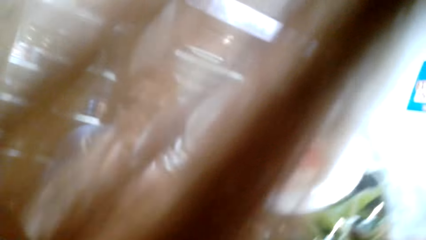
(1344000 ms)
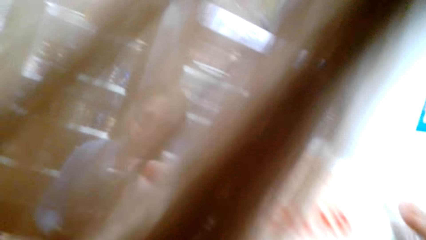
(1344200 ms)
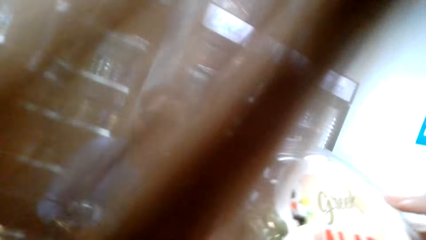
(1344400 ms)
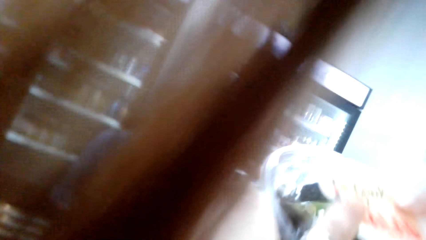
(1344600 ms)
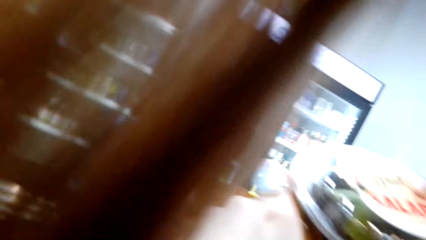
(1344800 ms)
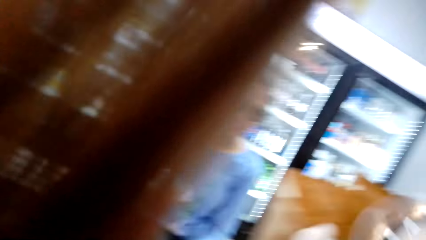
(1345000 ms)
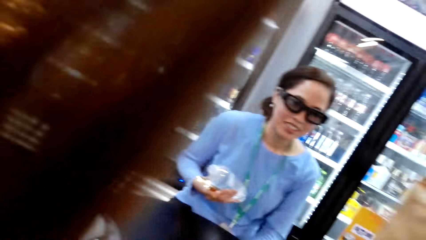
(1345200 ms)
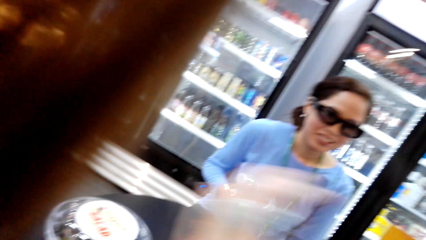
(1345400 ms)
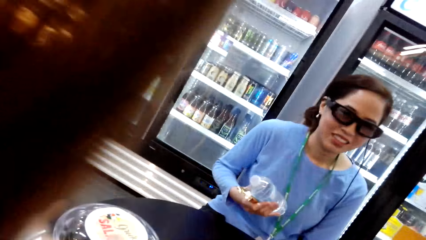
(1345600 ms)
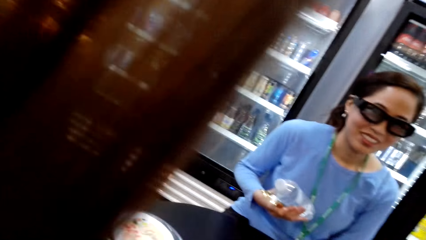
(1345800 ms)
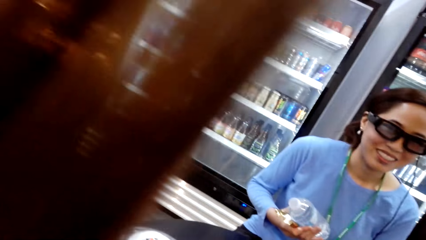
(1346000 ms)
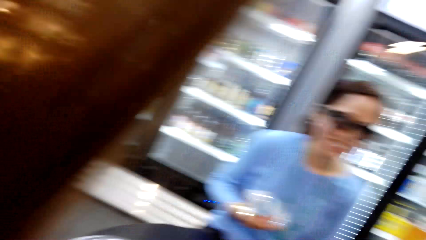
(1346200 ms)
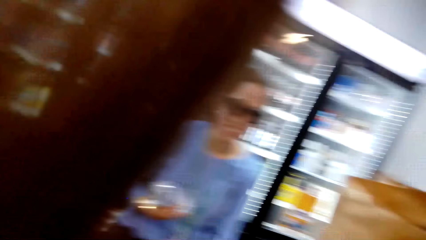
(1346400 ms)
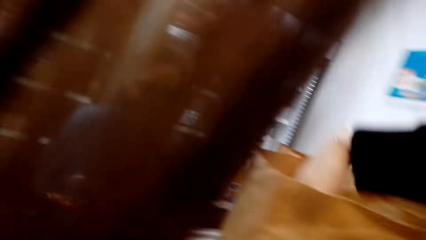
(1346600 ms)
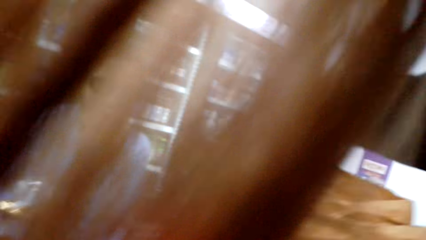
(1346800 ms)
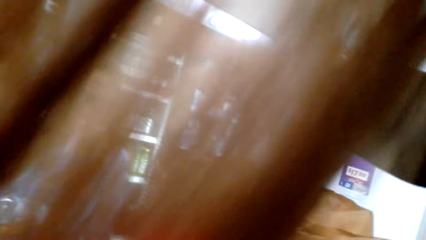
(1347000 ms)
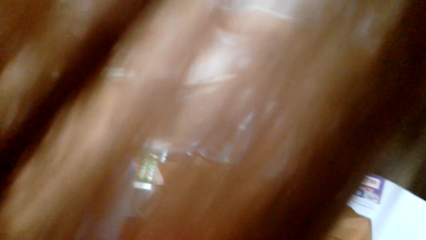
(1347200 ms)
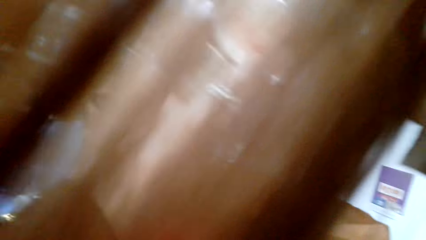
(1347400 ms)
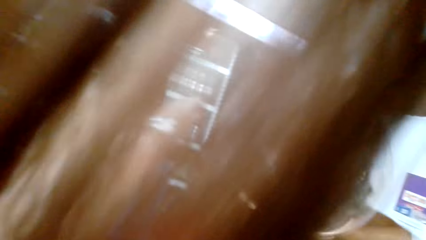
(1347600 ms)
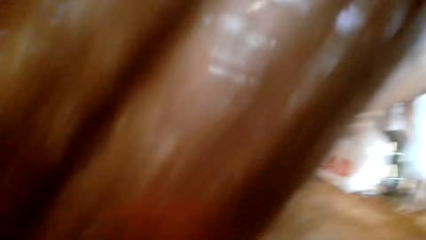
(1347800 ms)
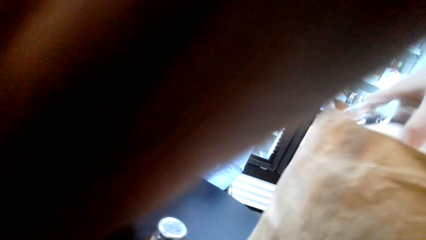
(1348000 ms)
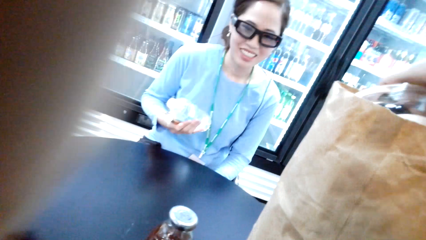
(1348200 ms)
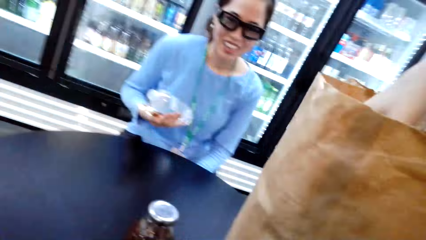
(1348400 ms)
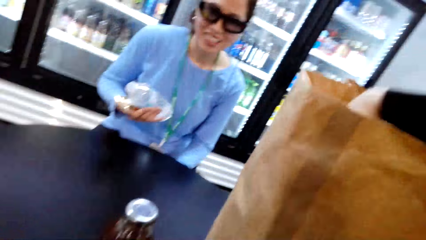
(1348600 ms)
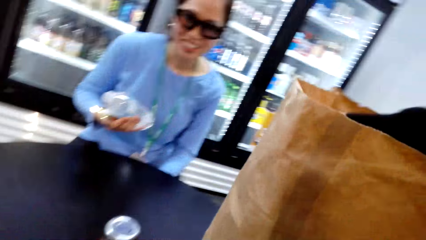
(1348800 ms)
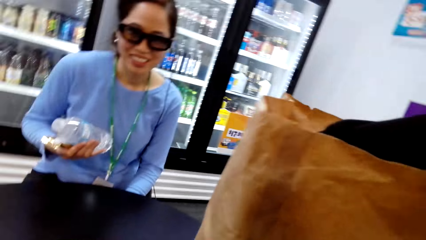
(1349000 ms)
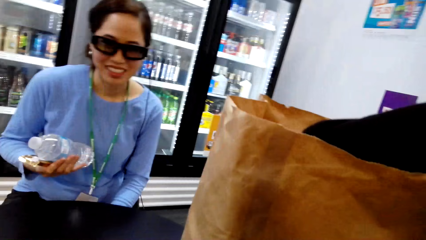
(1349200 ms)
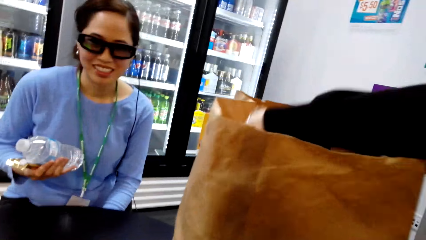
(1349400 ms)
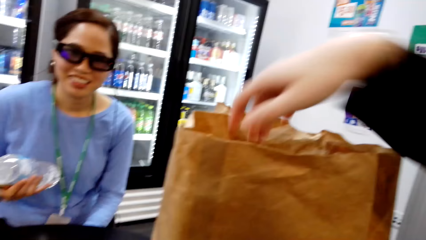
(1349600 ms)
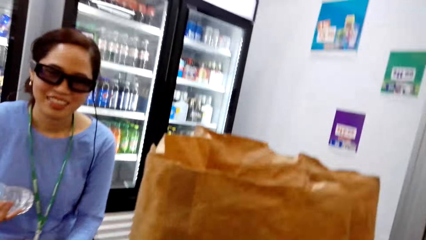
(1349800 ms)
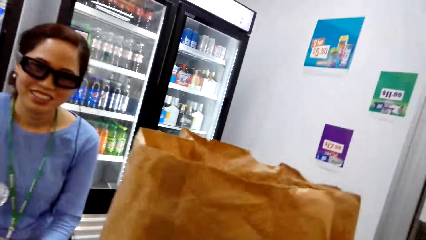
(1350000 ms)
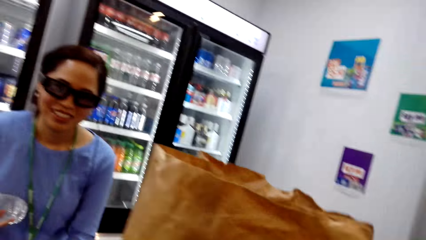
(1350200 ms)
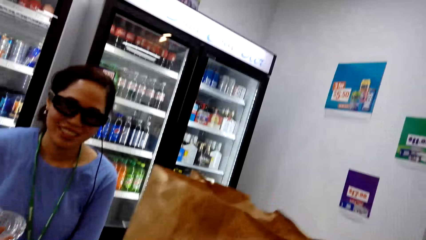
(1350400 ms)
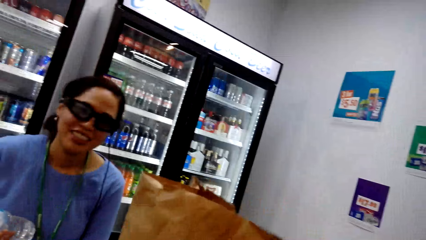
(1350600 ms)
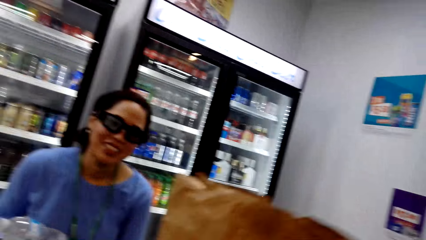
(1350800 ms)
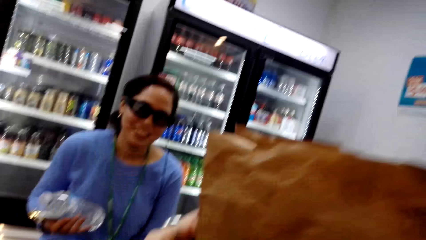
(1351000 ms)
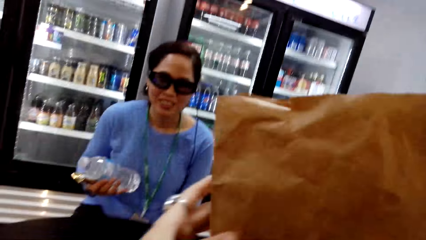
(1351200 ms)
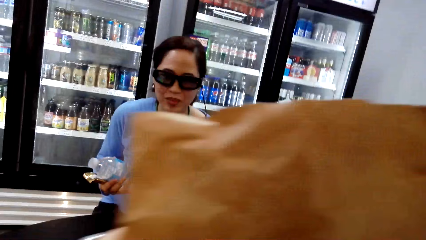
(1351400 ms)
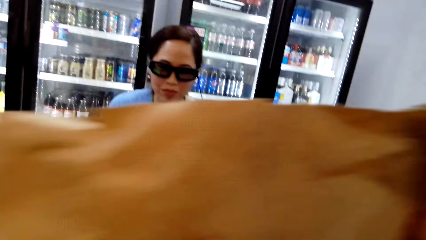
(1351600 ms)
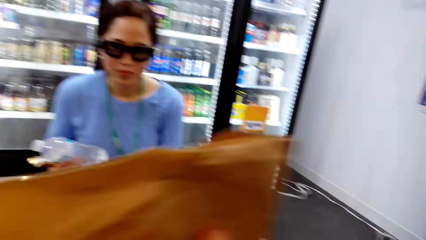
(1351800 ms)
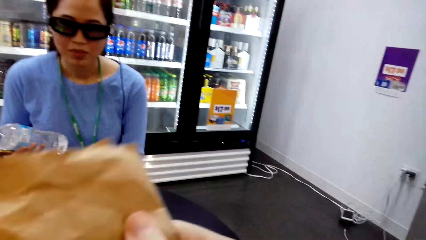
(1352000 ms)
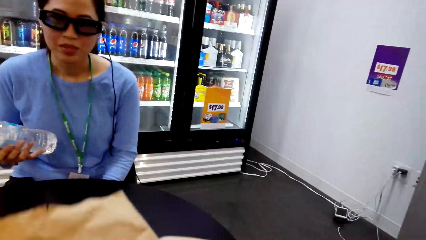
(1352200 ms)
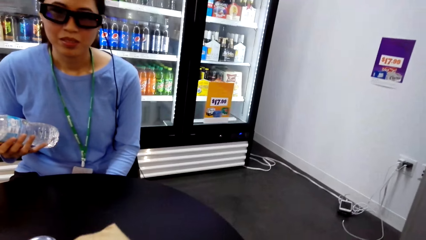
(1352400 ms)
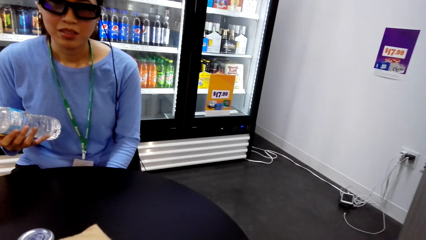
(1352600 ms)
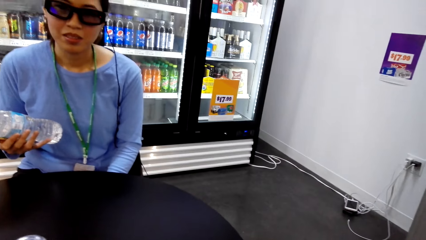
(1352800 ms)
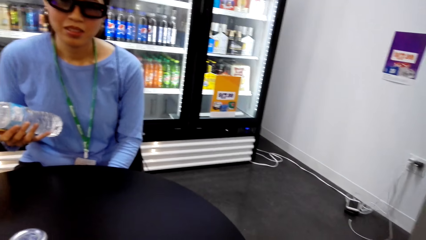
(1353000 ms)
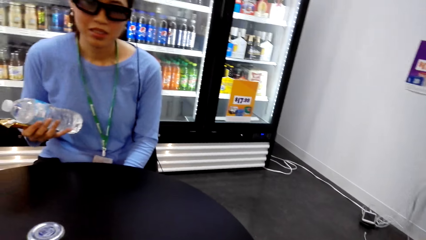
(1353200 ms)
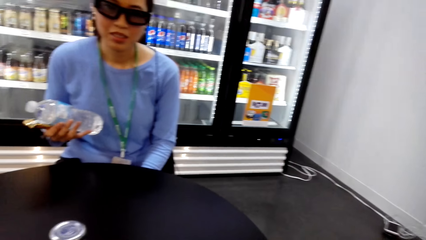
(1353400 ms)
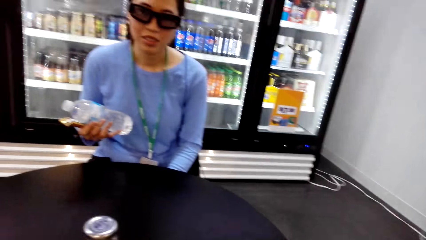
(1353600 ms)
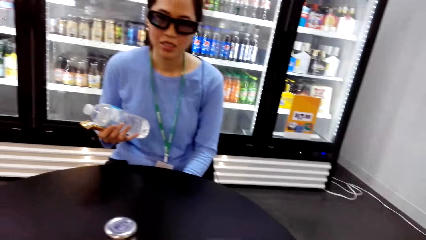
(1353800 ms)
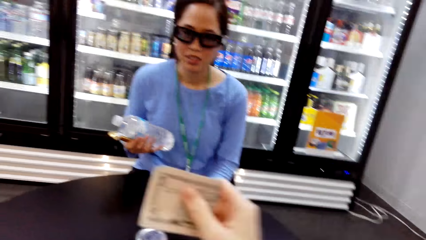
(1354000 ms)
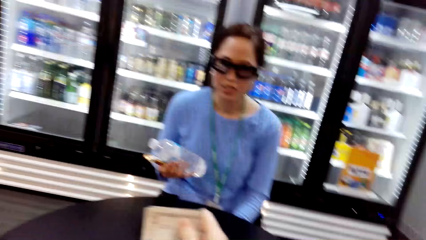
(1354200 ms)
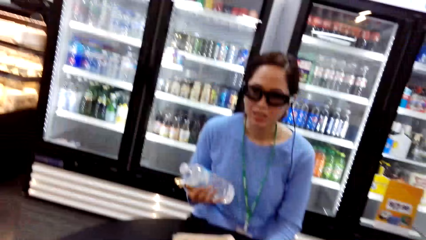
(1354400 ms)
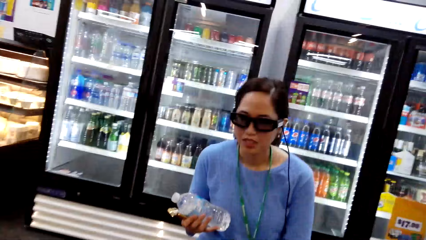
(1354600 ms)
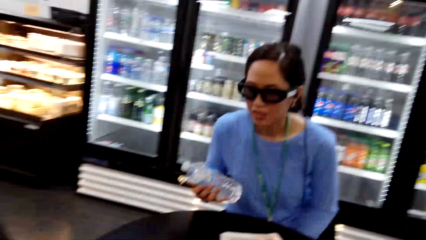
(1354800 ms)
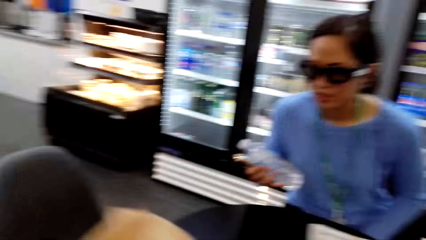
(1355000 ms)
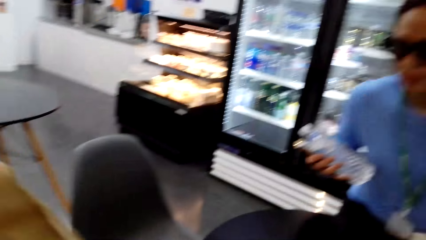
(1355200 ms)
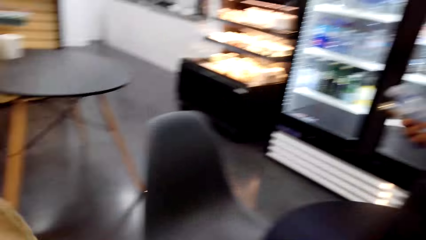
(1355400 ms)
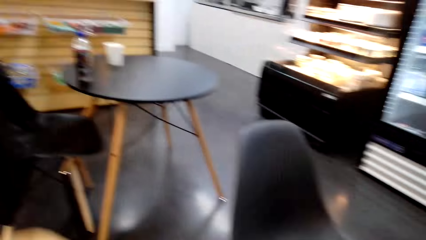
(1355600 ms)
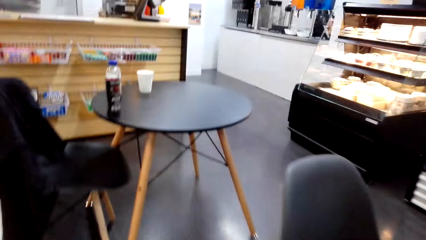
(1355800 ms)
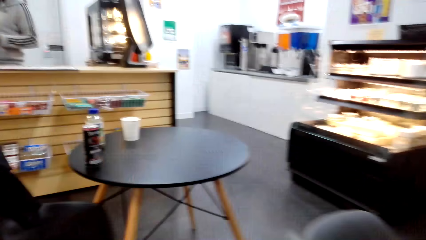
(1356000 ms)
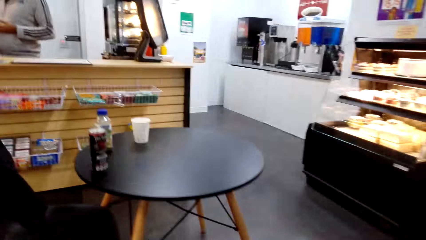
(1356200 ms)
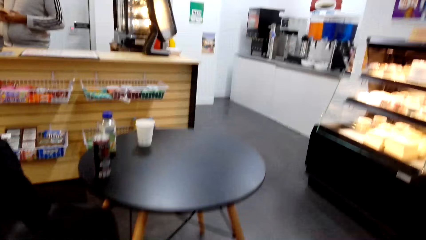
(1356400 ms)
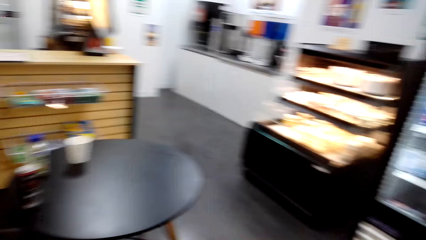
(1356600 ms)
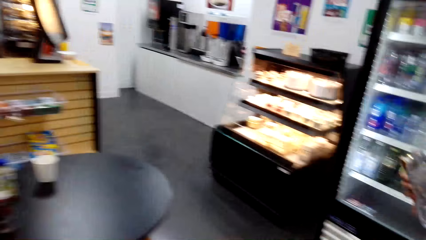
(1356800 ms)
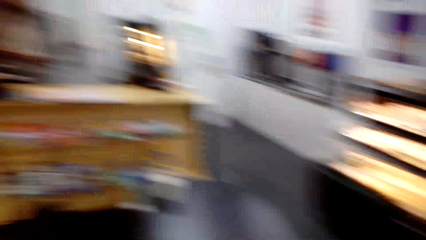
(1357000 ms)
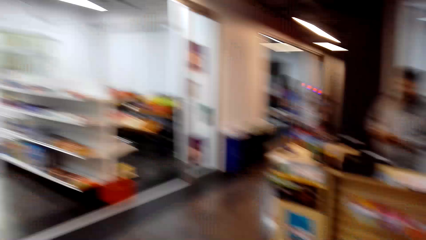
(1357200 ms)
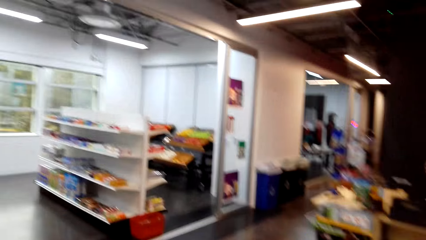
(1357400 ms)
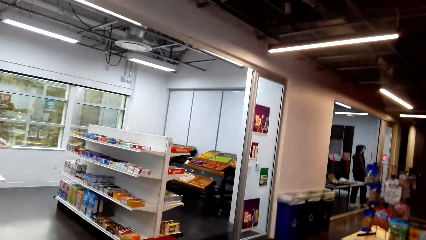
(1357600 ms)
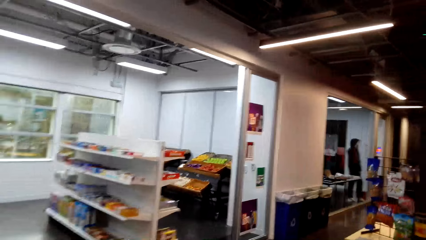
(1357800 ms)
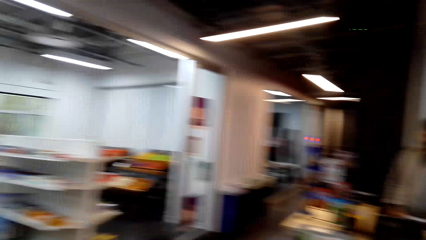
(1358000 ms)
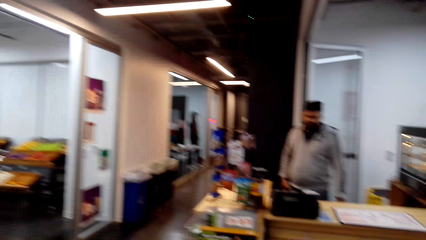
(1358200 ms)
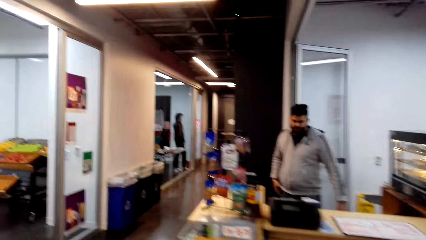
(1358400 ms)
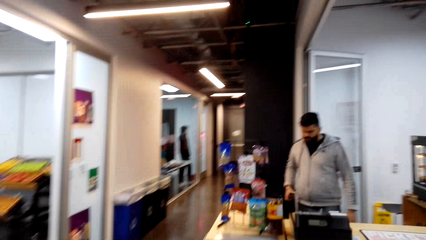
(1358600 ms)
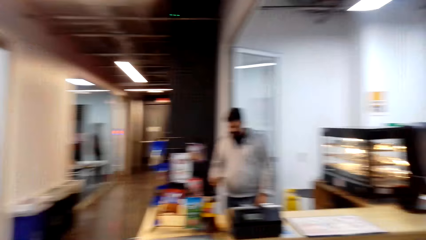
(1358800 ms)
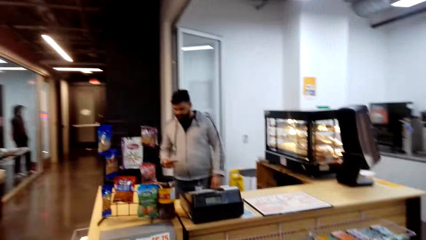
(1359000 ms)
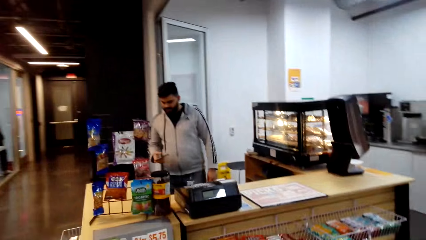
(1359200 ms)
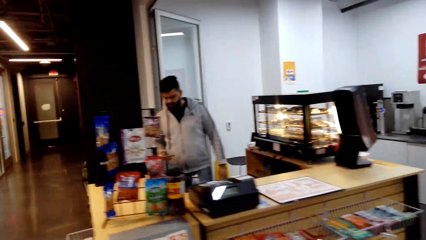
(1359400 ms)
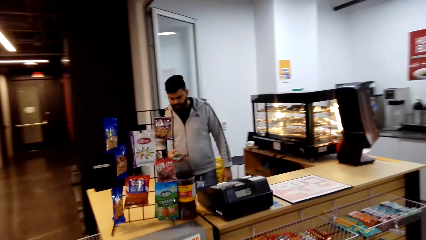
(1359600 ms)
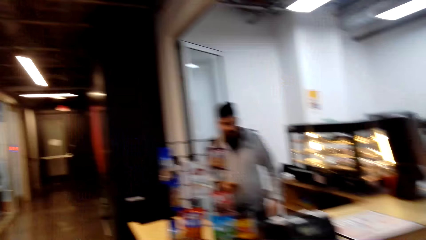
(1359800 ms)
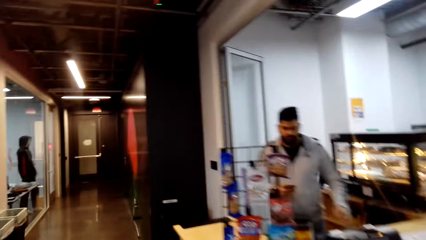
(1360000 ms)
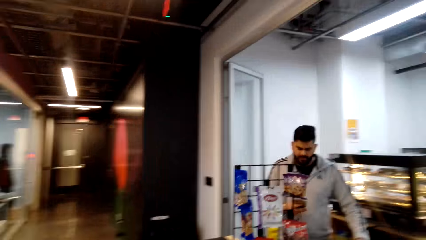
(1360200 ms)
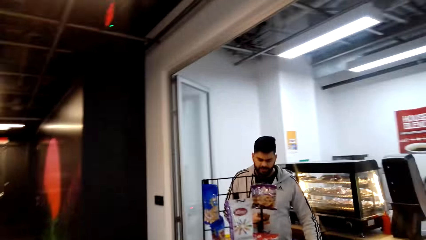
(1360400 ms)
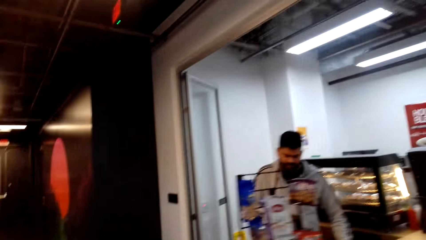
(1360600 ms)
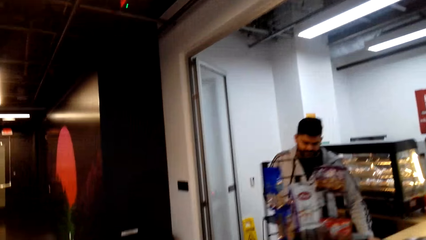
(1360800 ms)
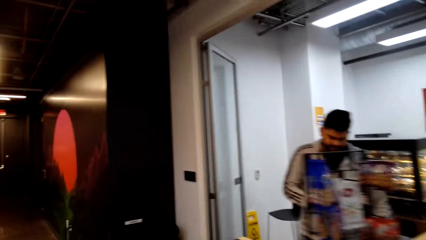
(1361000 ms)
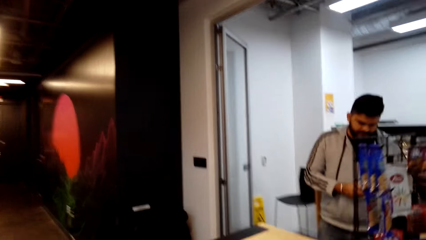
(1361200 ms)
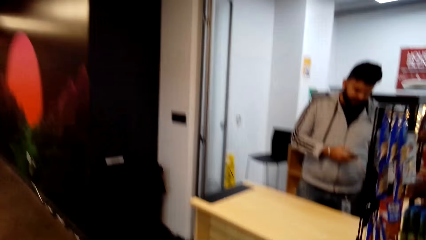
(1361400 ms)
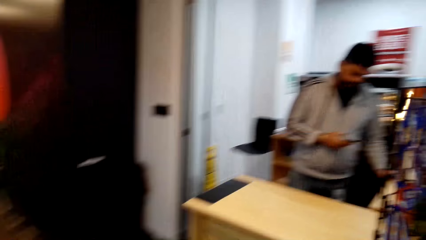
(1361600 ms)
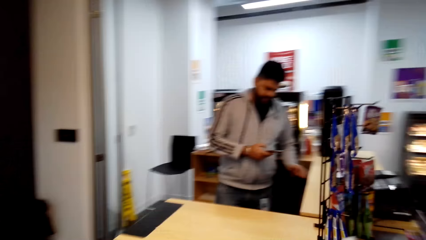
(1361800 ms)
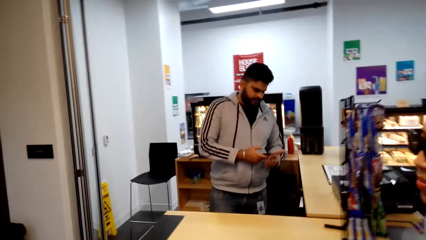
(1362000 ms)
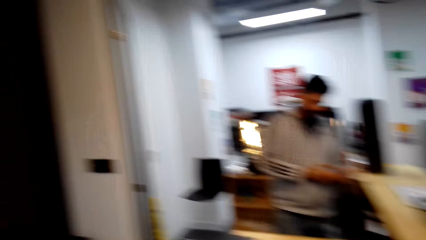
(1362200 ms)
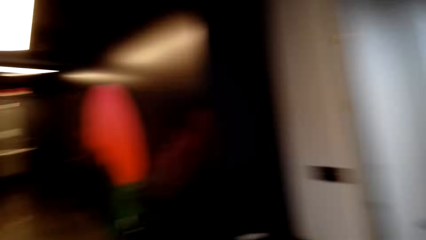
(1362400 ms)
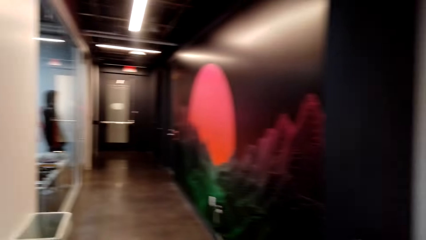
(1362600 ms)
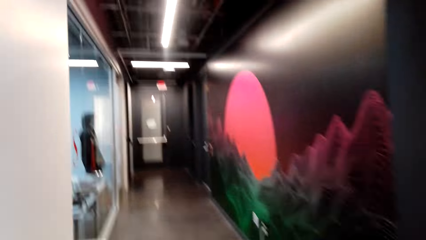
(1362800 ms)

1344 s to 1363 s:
The camera wearer keeps the paper aside. They walk in the supermarket.
